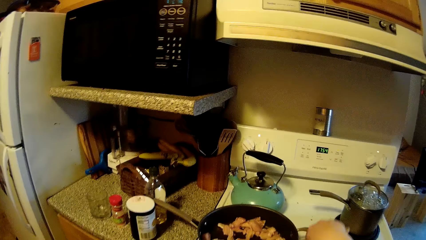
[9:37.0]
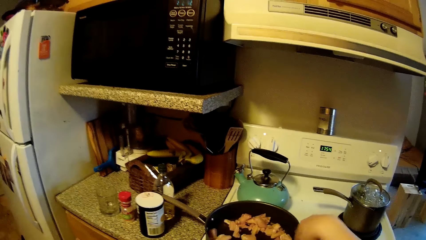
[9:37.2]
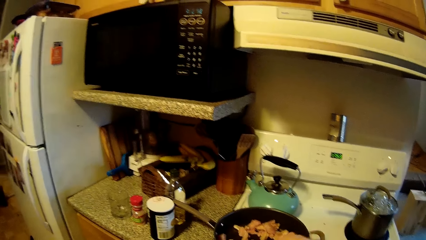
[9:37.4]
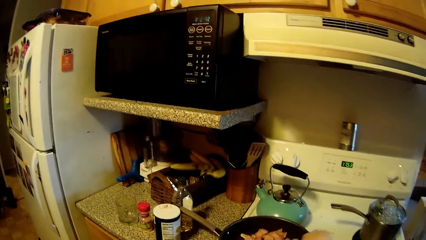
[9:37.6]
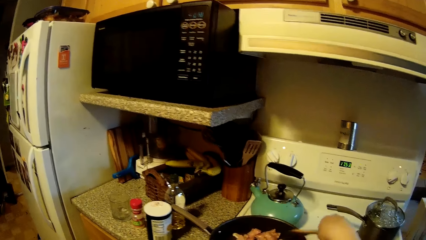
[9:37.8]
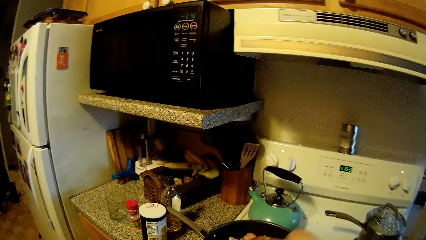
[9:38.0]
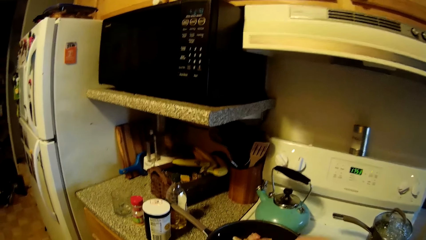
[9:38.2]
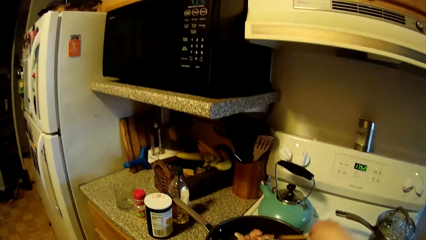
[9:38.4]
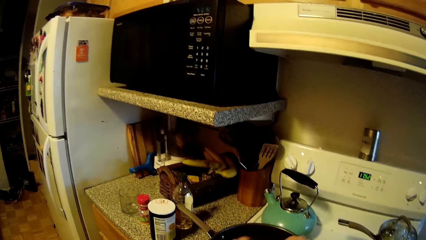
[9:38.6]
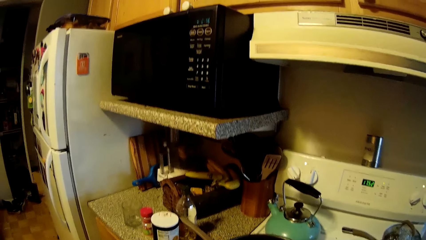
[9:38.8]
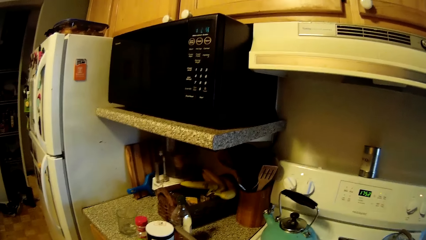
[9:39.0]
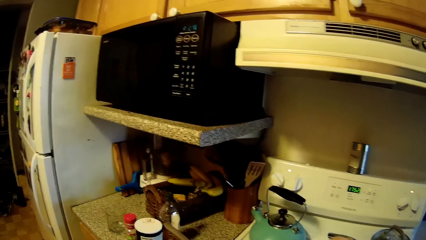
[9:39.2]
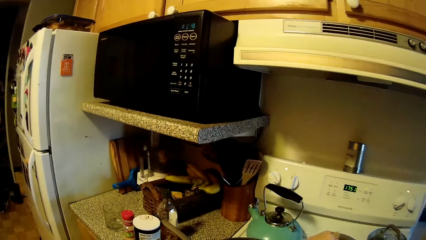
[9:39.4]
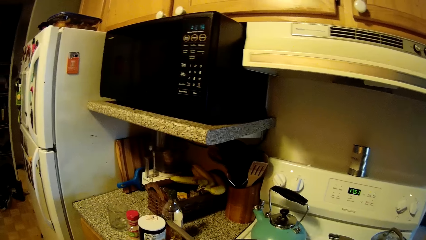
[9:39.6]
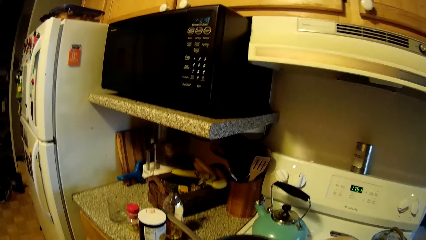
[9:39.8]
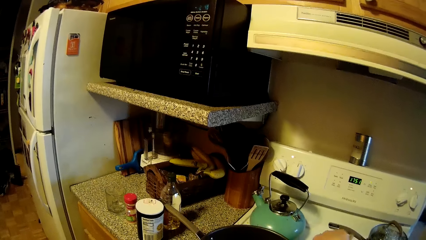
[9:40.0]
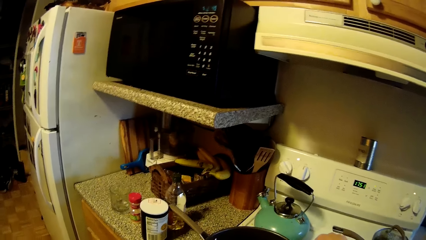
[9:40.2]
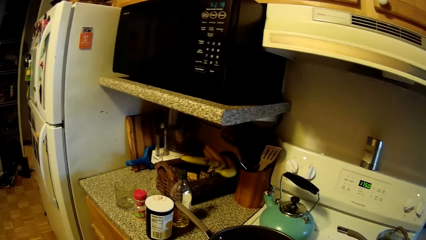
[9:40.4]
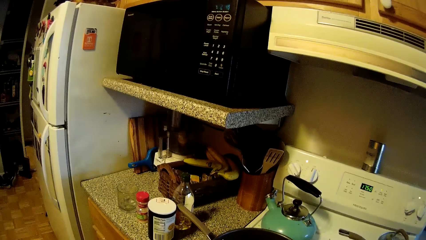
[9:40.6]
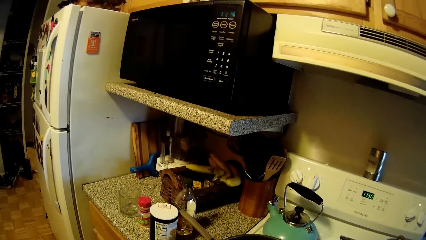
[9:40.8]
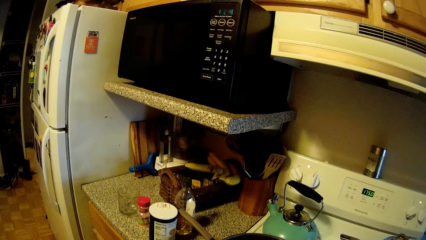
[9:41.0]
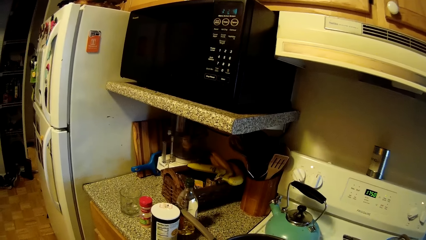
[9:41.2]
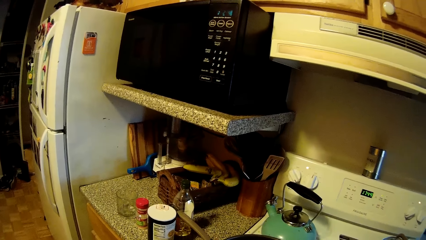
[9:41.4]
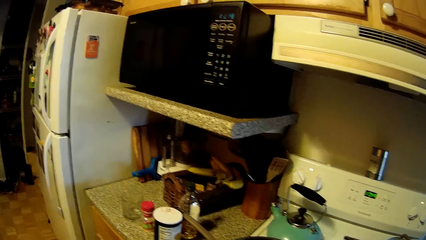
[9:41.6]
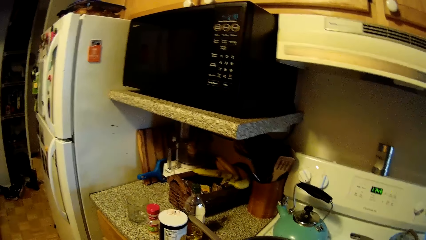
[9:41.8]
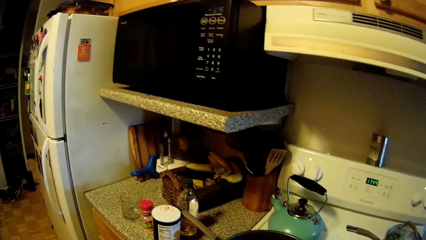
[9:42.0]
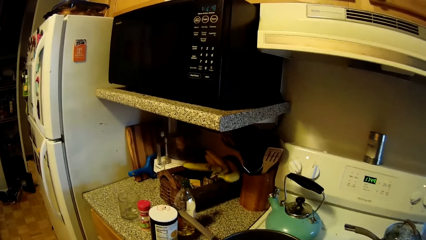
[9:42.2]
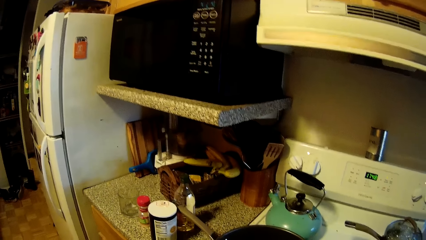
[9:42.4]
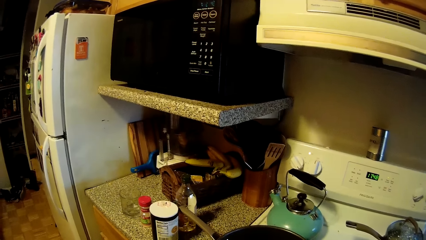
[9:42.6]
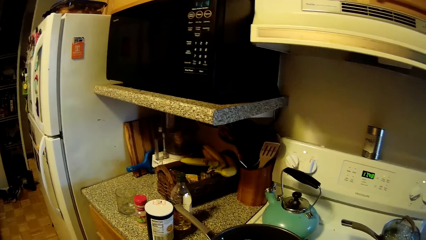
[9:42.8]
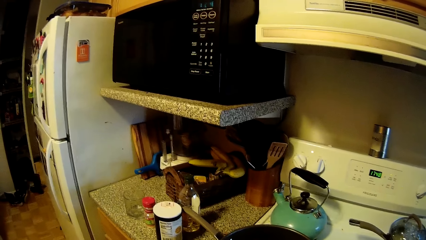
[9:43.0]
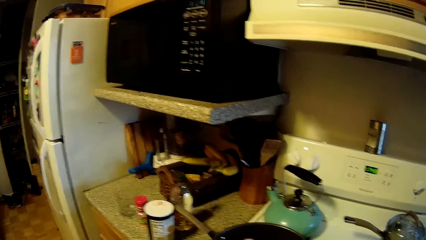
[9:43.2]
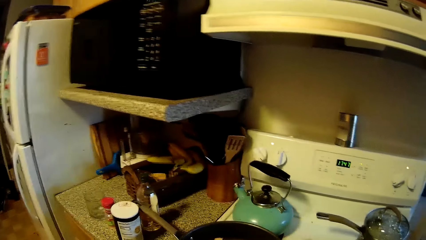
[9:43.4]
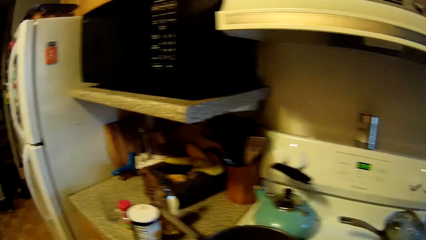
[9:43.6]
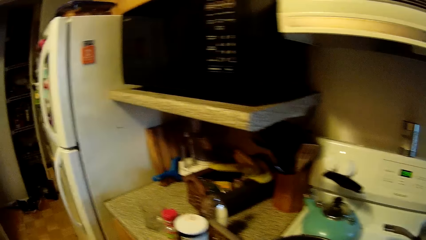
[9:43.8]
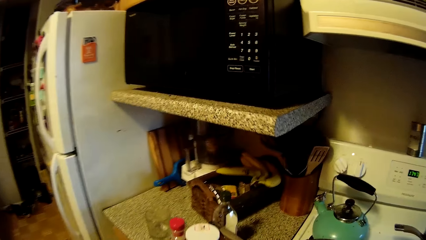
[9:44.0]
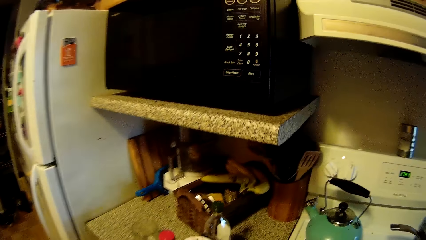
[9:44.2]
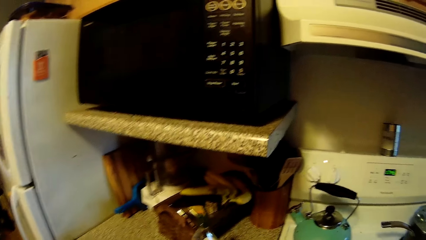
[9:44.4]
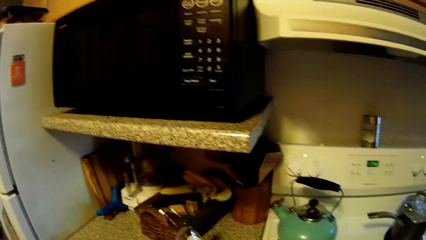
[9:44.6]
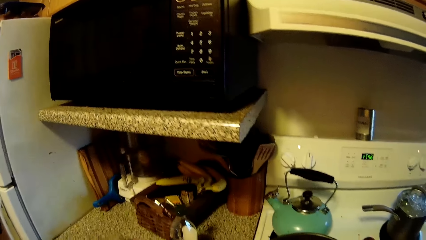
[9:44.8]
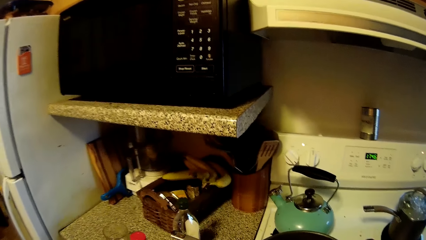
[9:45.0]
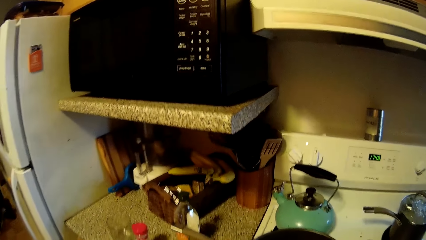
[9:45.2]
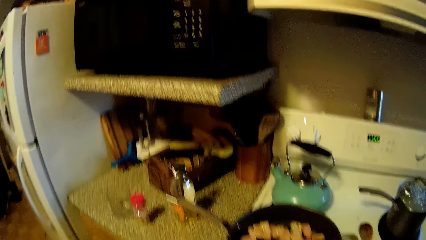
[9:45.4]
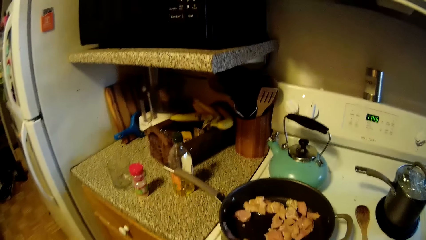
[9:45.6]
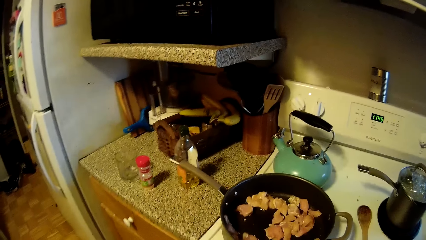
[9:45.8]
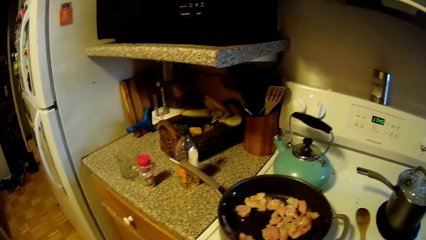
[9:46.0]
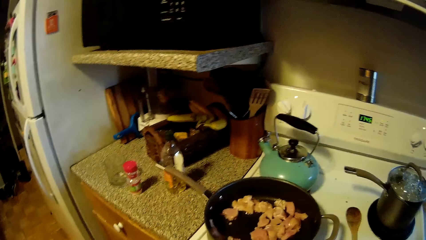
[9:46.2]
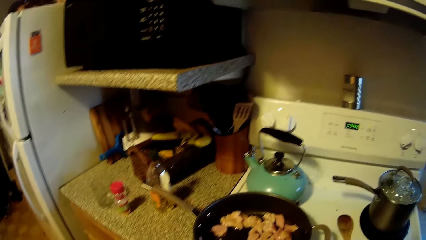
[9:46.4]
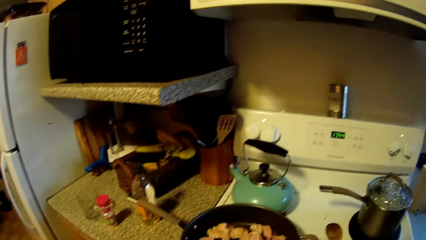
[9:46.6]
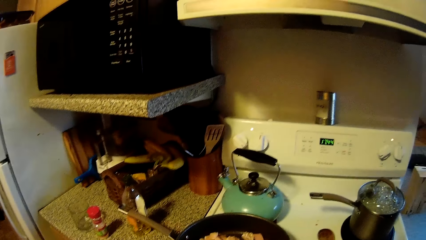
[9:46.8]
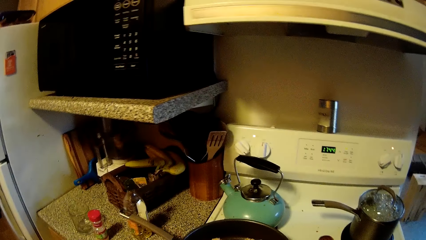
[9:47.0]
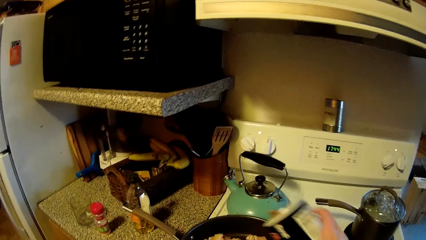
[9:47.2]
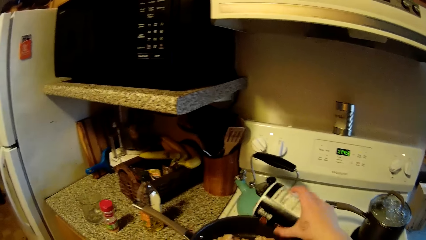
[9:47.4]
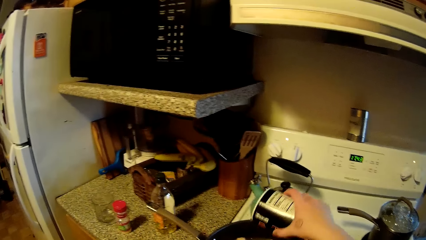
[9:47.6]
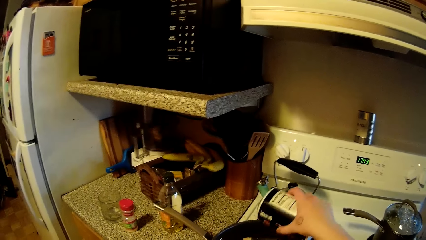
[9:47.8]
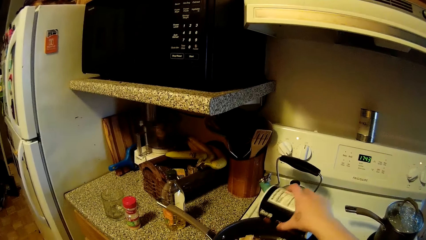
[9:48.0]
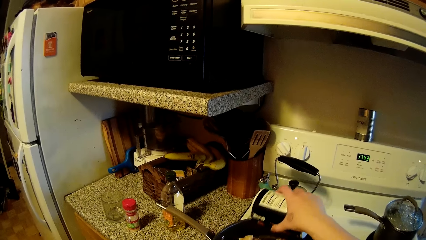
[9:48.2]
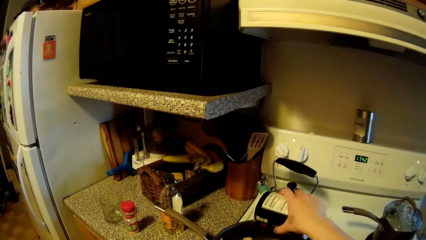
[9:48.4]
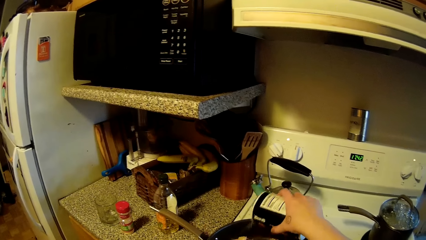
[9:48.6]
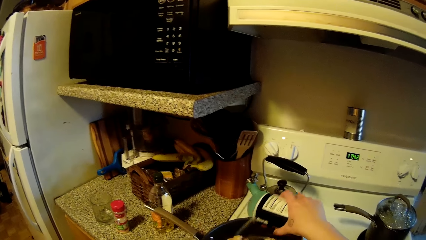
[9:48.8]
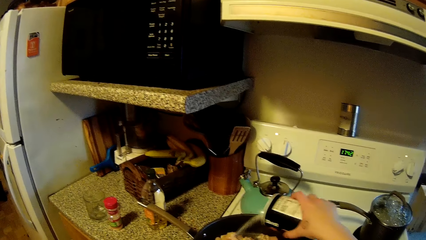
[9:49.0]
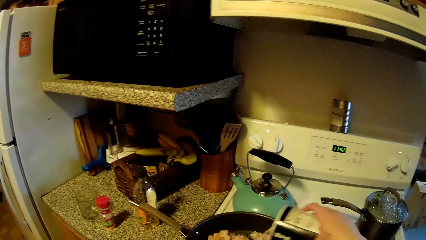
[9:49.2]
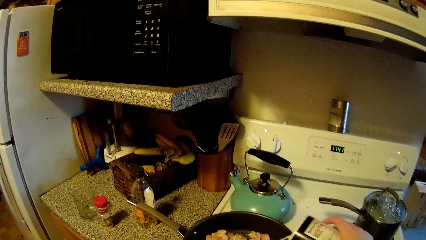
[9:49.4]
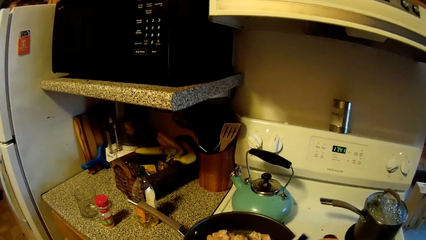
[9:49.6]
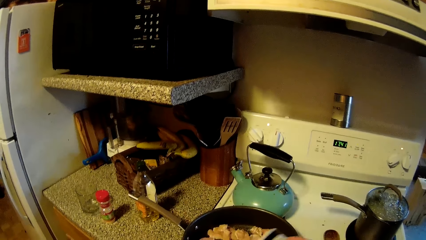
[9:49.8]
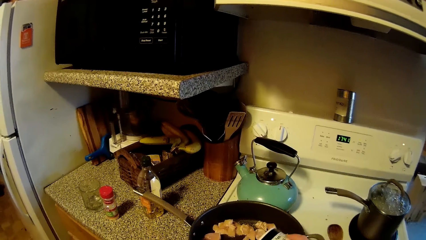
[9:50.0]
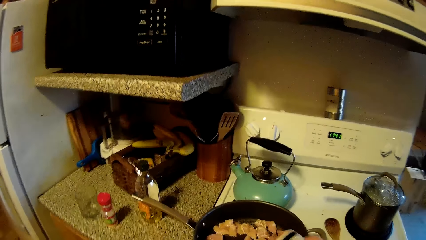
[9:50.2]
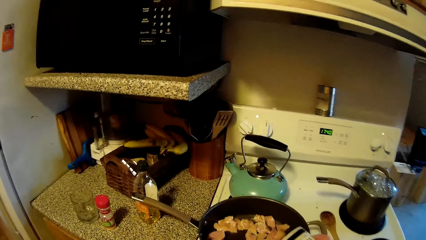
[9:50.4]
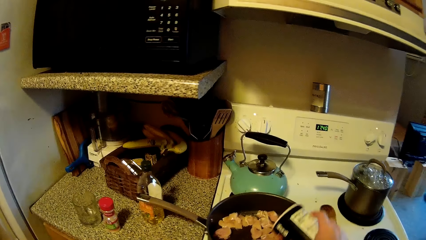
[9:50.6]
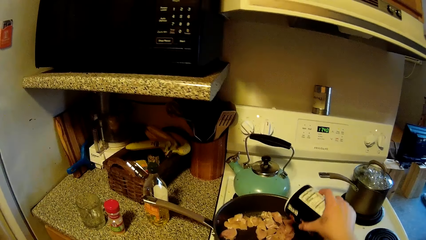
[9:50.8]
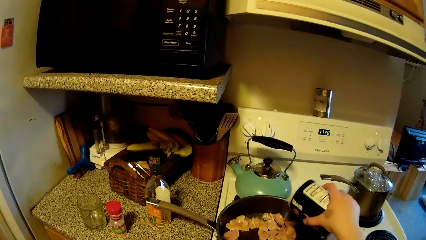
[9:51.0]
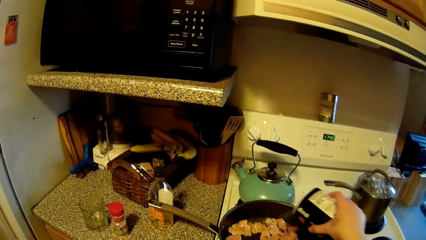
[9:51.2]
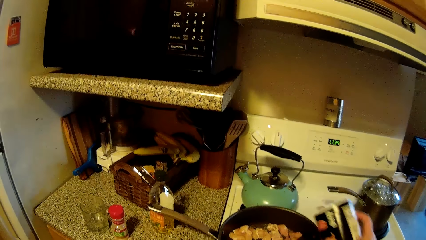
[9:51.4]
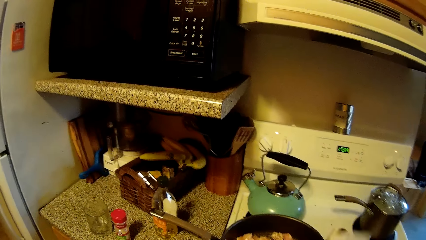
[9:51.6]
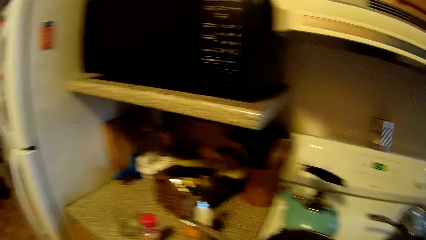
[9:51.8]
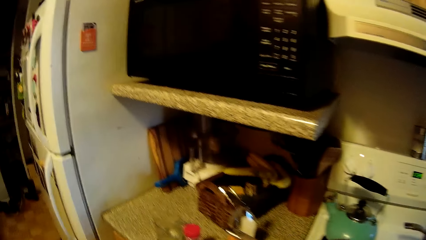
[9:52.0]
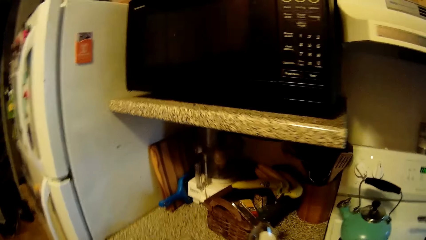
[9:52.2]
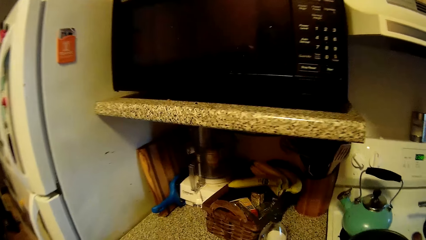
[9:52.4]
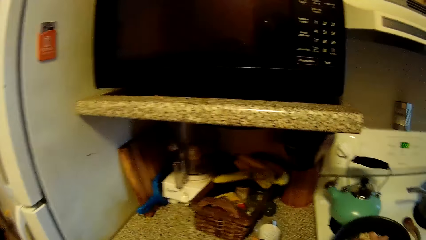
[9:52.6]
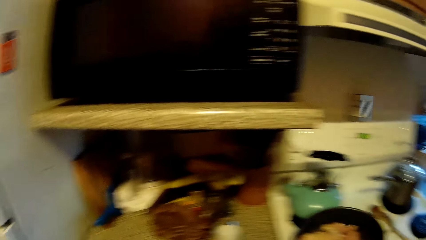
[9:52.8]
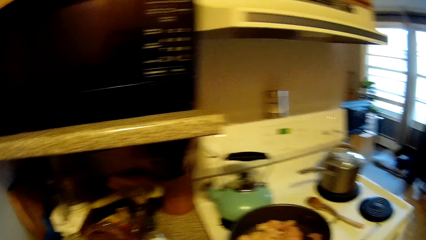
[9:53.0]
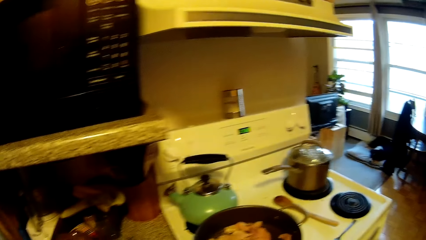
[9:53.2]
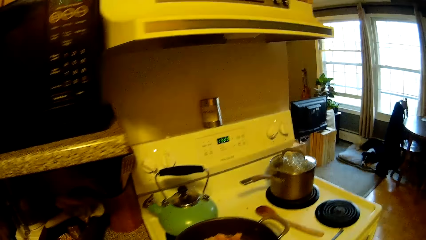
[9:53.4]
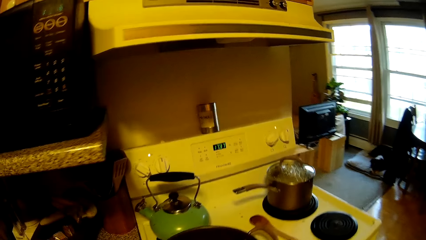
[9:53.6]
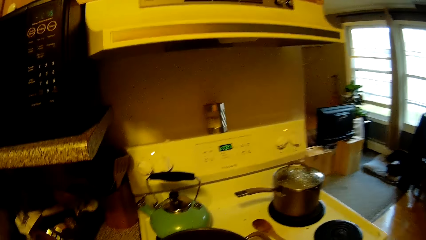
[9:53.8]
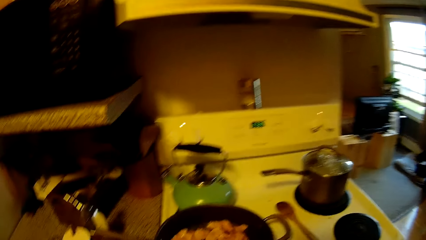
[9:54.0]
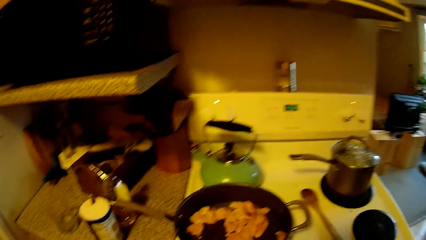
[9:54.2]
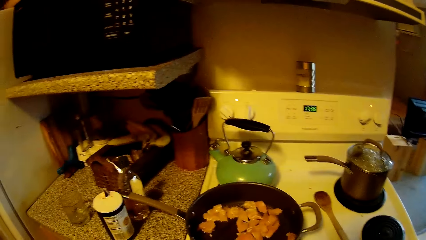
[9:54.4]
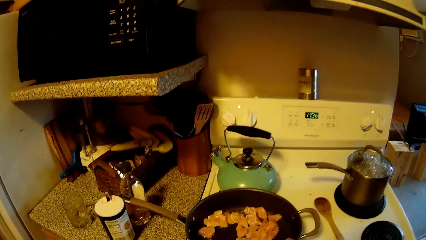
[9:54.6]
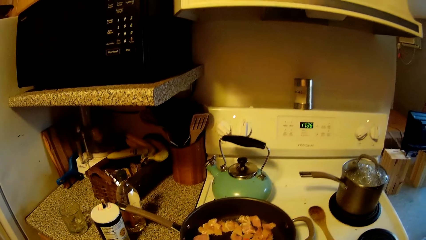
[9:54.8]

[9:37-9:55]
The camera wearer stirs the meat in the pan on the cooker with the wooden spoon in her right hand. She adds spices into the pan on the cooker with her right hand. She looks around the room.
